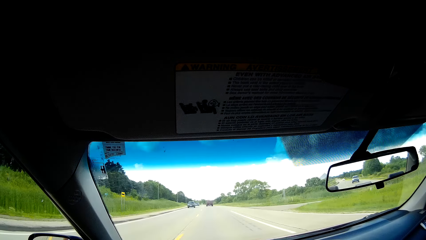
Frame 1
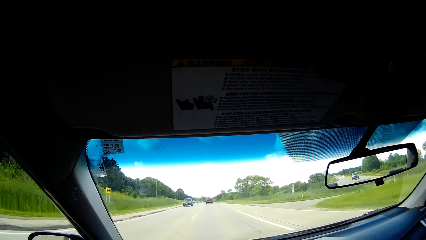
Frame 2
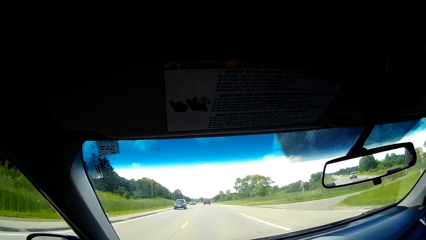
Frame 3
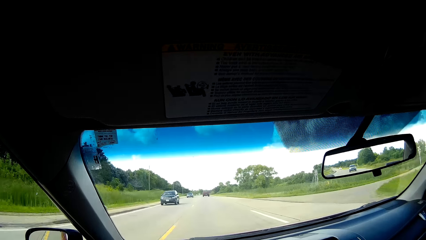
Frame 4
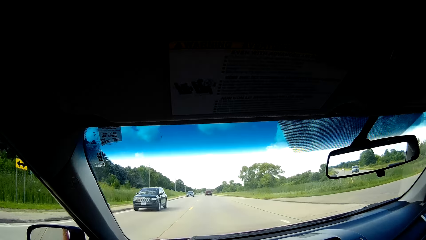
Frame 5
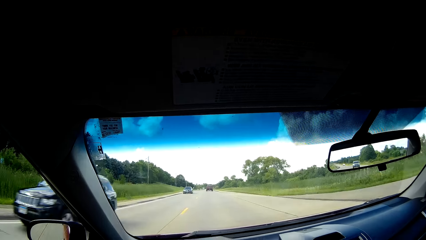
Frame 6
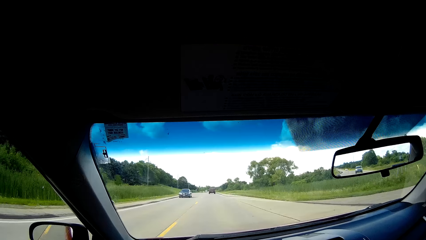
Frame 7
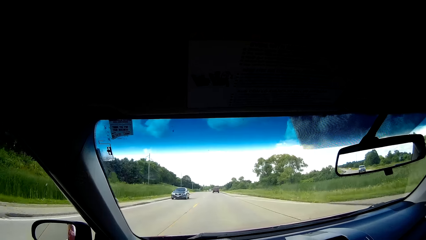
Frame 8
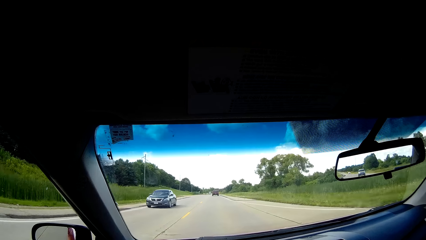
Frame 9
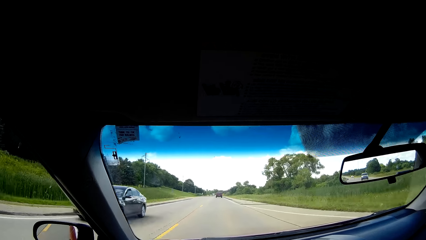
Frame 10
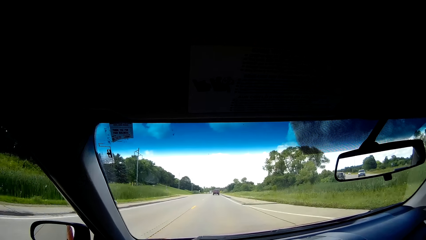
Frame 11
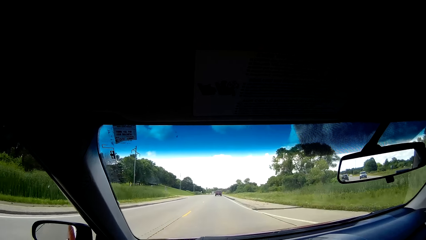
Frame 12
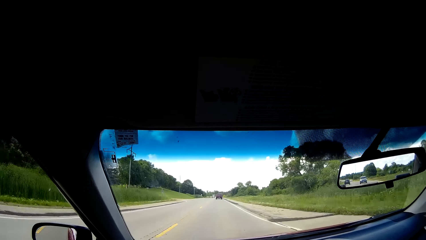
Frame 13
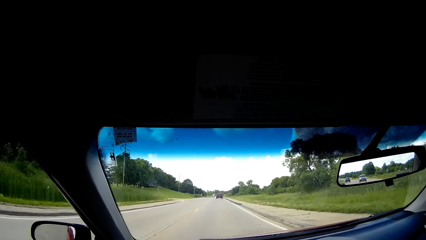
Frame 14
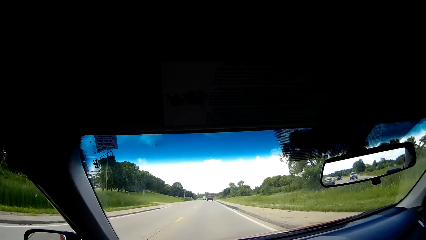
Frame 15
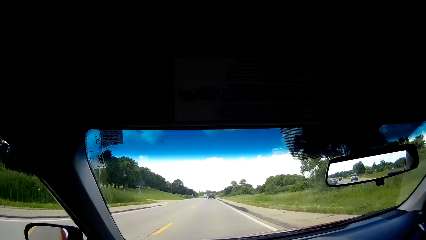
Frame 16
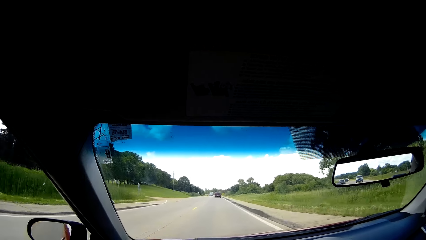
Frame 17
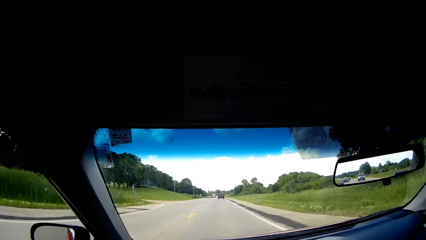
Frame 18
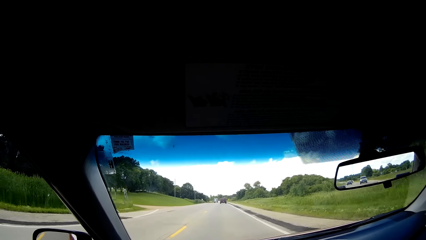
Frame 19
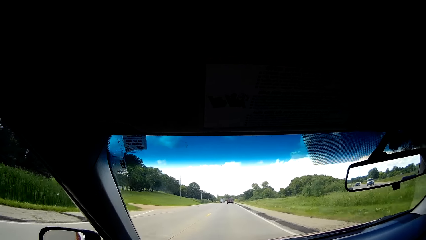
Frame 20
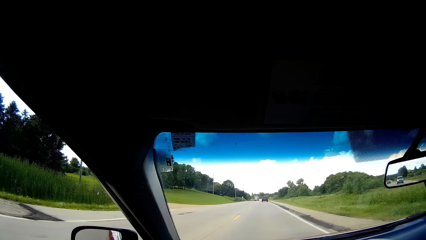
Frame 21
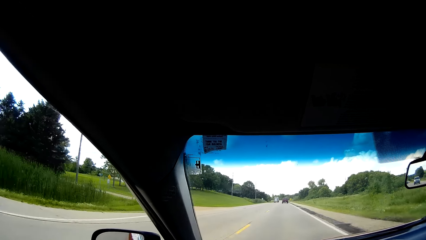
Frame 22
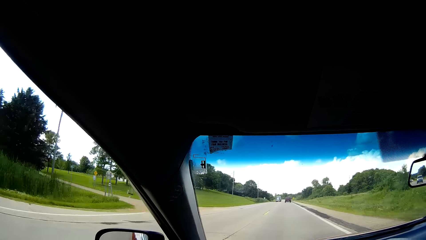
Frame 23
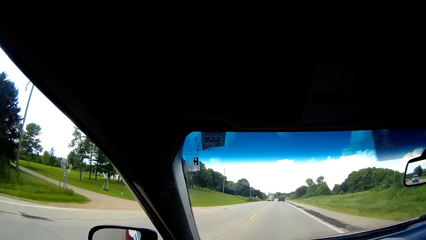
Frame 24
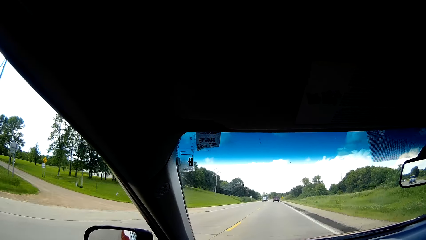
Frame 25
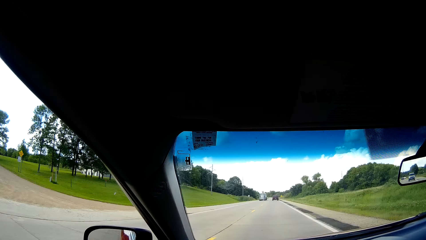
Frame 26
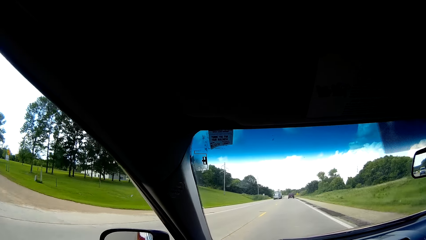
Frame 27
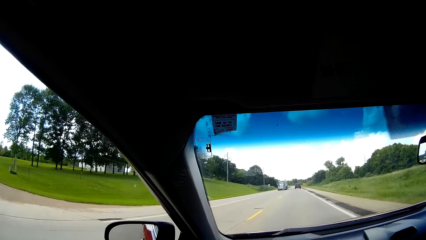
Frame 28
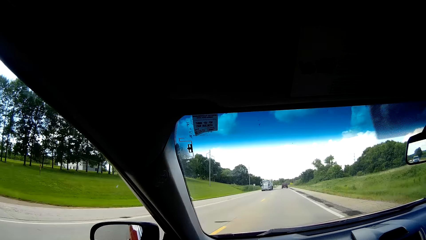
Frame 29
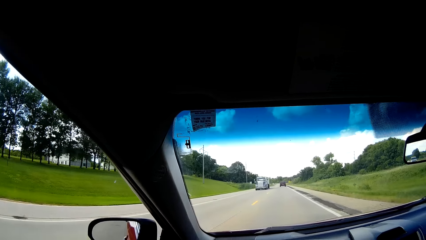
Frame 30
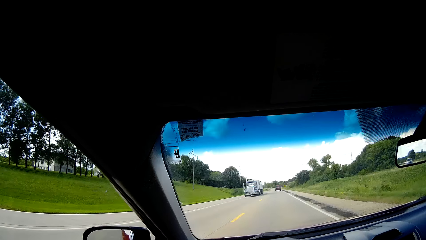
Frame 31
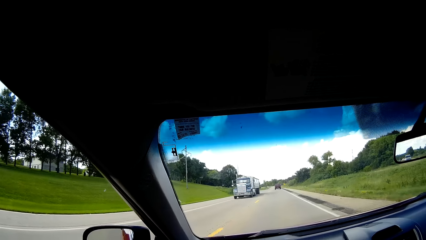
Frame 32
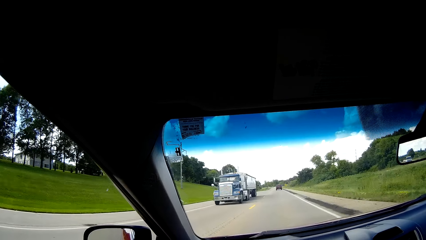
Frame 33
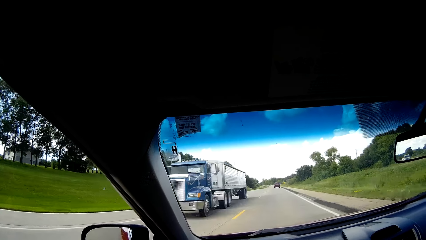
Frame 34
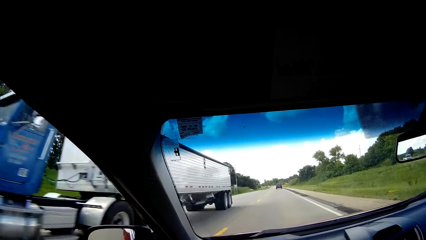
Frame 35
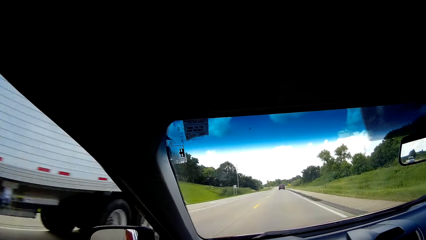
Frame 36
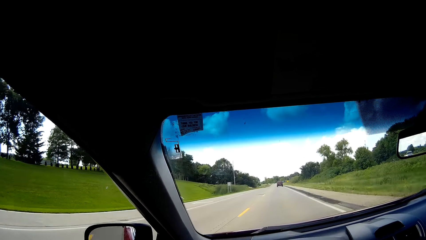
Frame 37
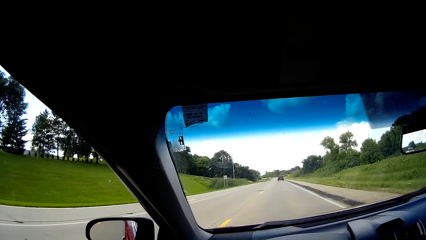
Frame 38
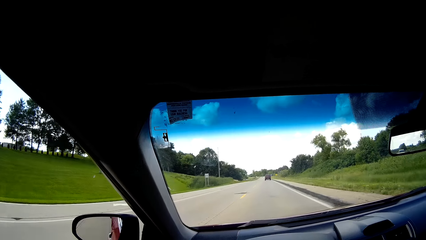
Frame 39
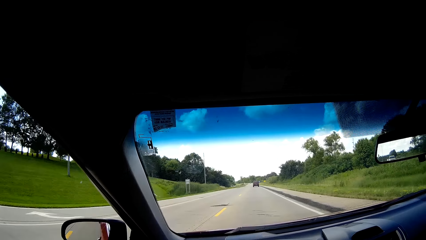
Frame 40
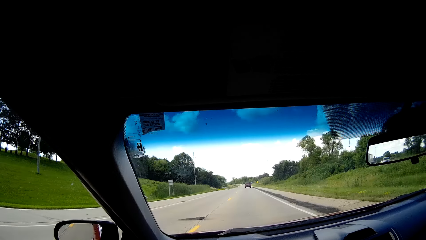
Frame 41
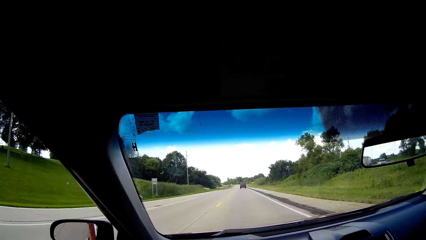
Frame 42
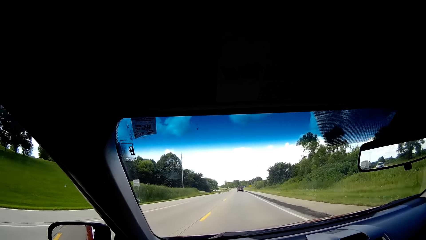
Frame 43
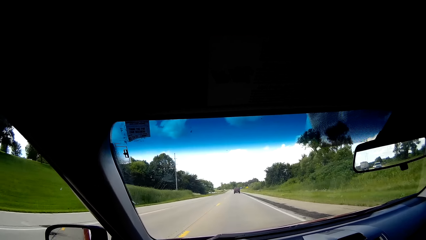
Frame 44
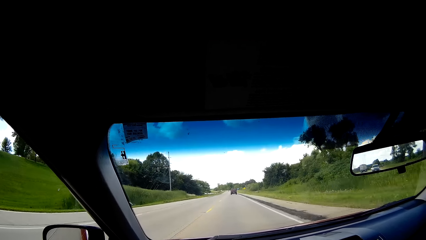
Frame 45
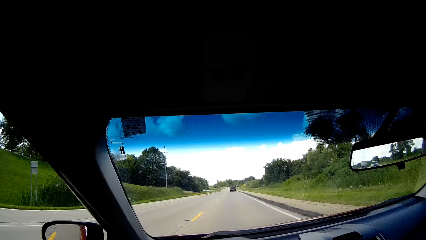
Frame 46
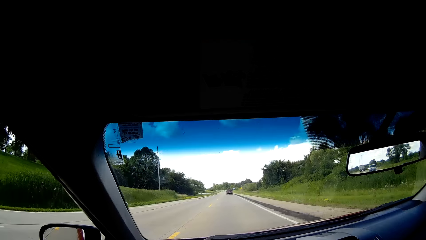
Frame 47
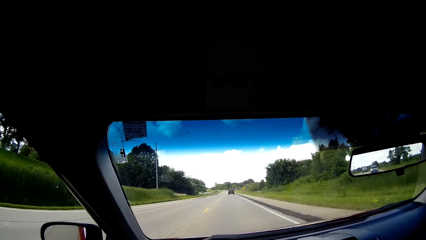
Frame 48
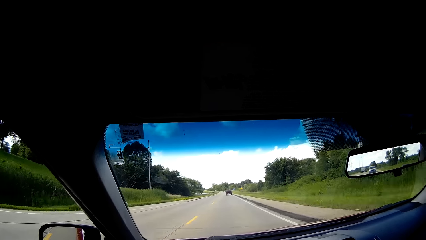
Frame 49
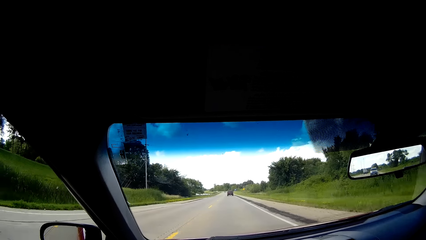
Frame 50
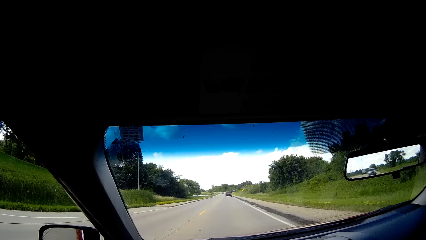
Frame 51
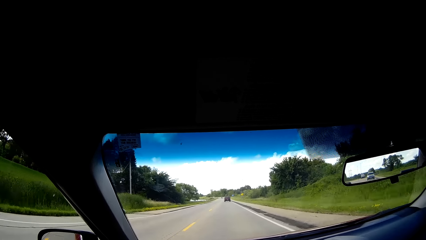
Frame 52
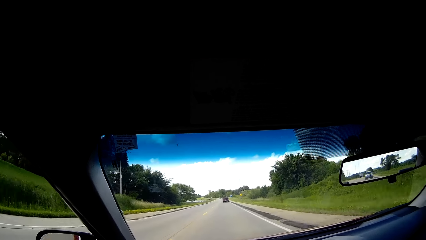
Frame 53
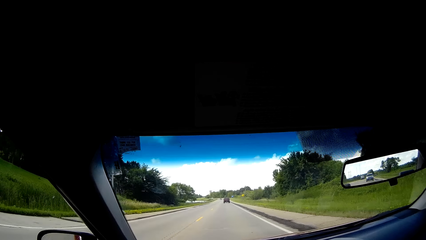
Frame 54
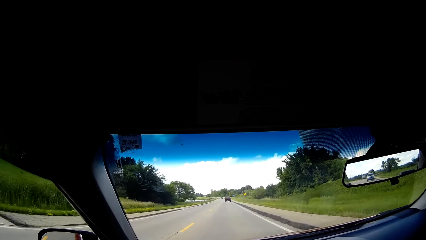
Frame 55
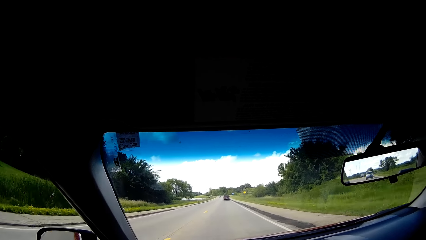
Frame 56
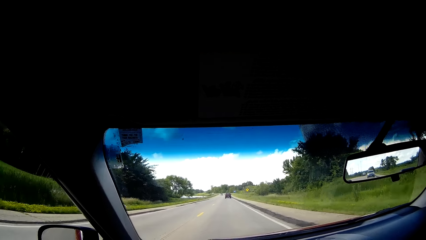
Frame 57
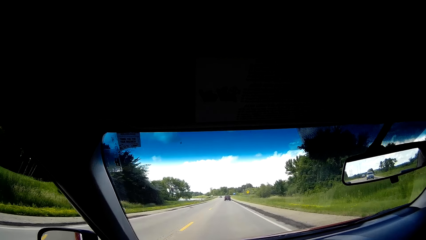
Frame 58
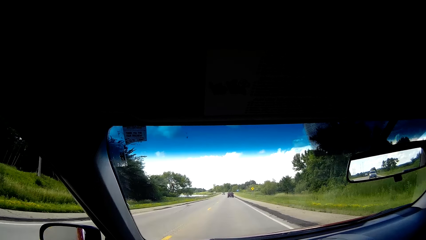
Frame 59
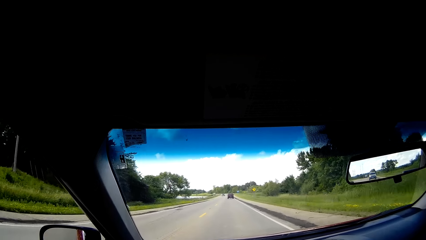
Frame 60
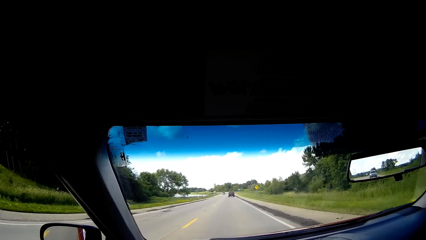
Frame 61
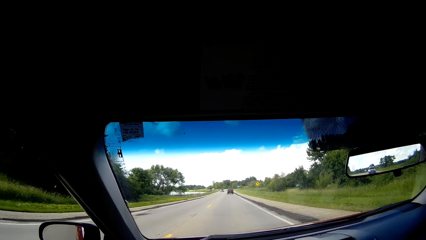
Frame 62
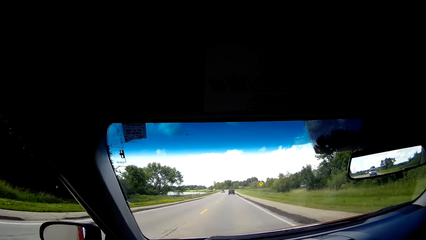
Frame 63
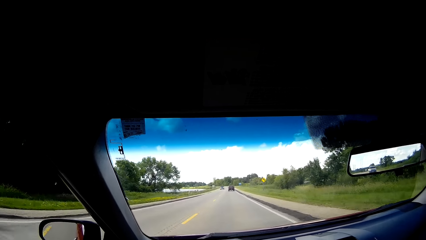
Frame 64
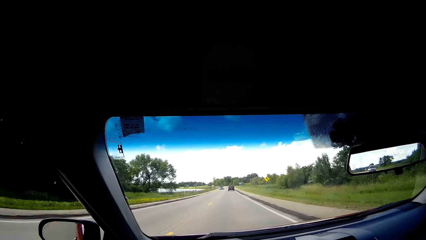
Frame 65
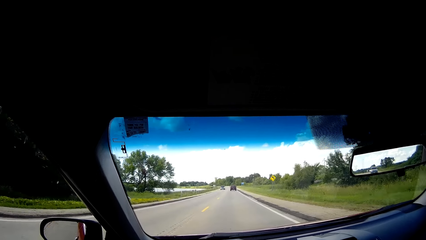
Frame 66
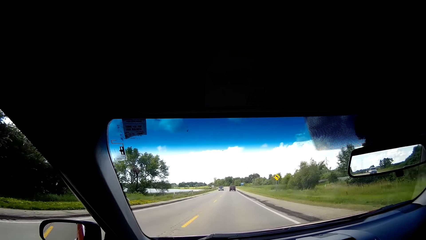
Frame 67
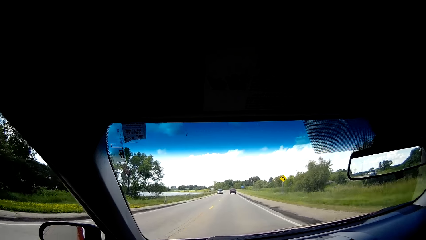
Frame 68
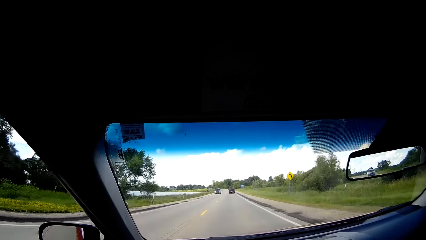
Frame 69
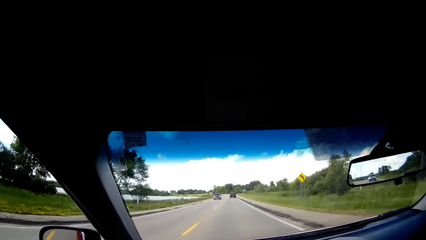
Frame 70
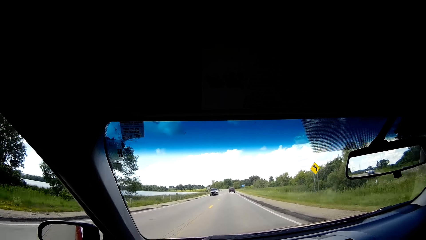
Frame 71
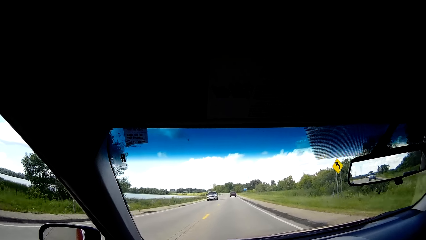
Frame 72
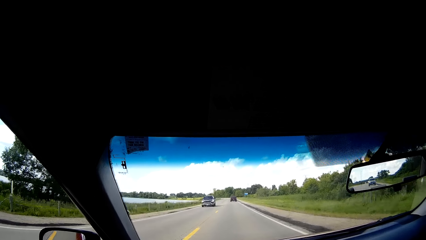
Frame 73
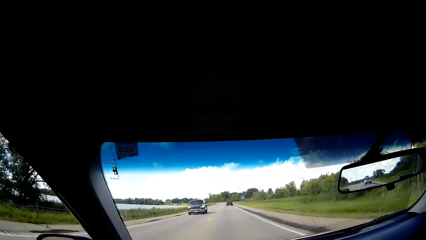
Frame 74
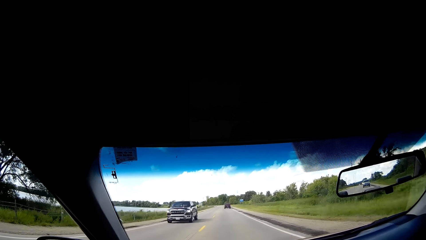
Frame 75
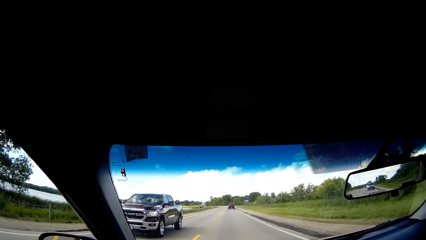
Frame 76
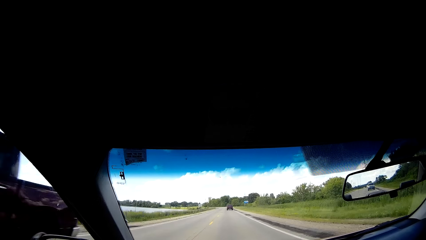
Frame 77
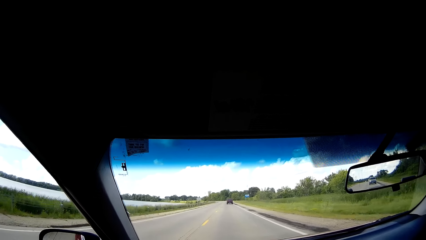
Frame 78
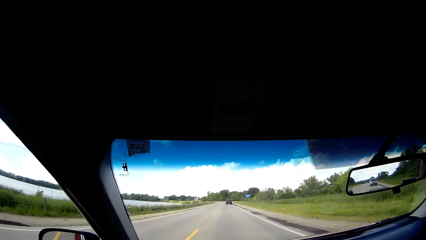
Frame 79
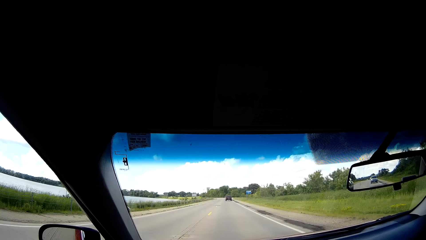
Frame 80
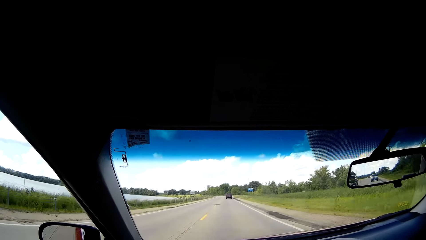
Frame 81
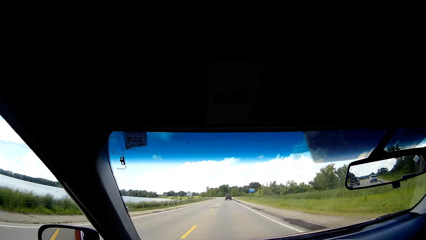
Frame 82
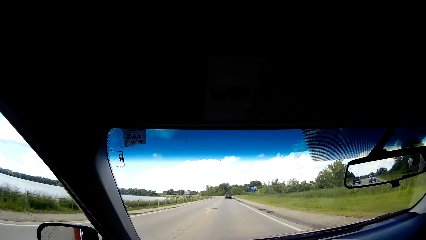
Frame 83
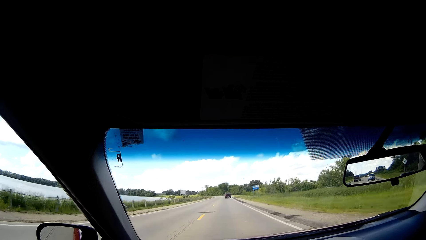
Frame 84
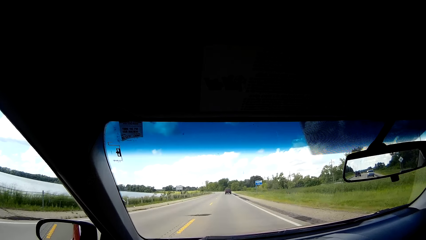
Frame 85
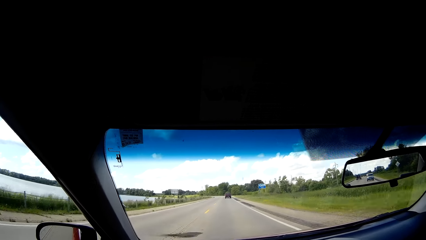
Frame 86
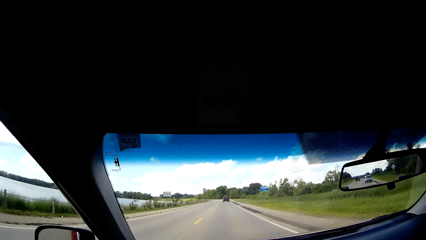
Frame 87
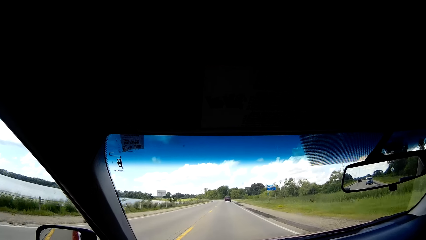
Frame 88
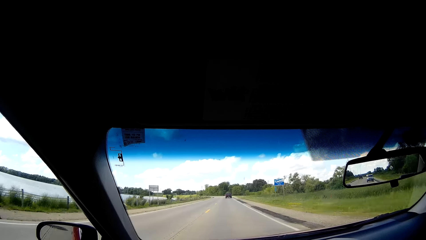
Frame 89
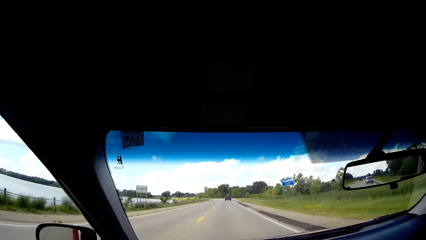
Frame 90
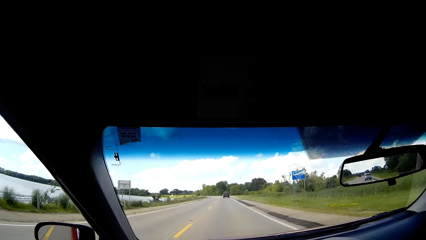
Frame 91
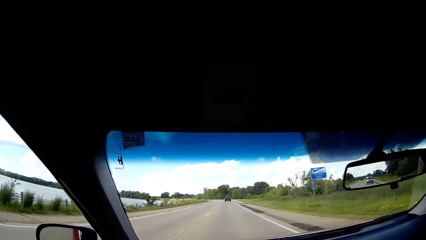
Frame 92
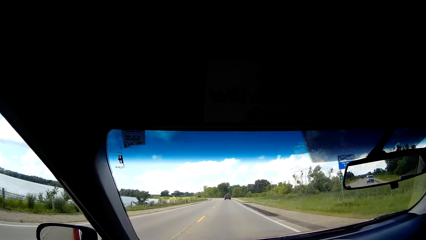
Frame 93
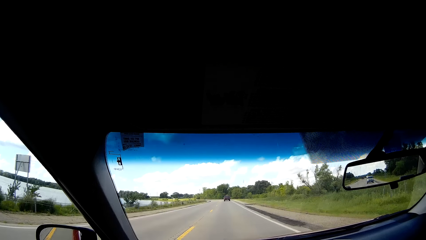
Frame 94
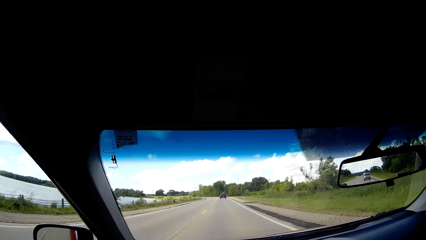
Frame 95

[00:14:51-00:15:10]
The camera wearer looks at the cars. They look at the road on the left. They look at the truck on the road. They look through the rear view mirror. They look at the signpost. They look at the pickup on the road.
